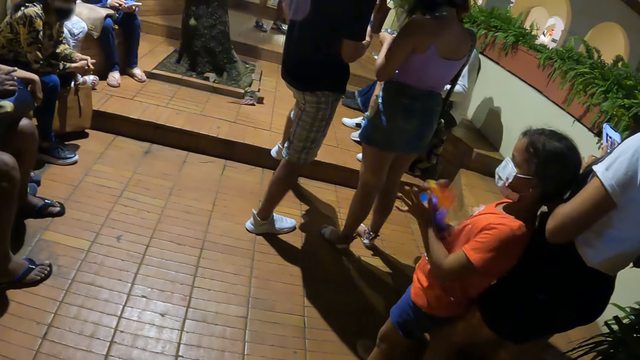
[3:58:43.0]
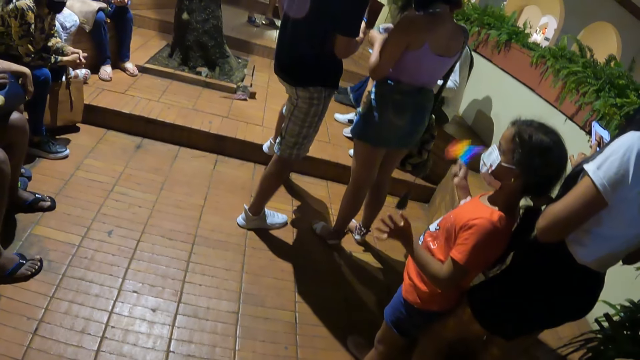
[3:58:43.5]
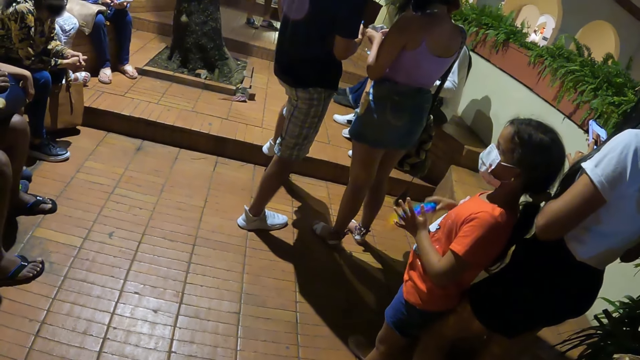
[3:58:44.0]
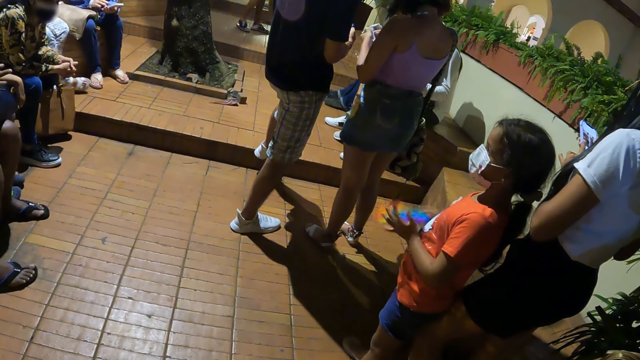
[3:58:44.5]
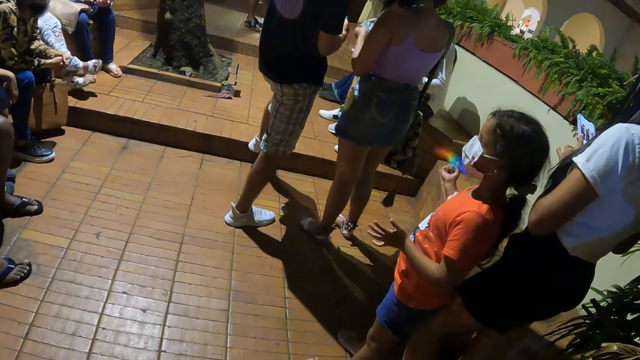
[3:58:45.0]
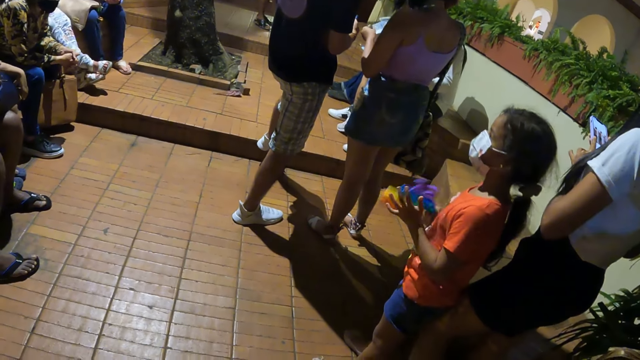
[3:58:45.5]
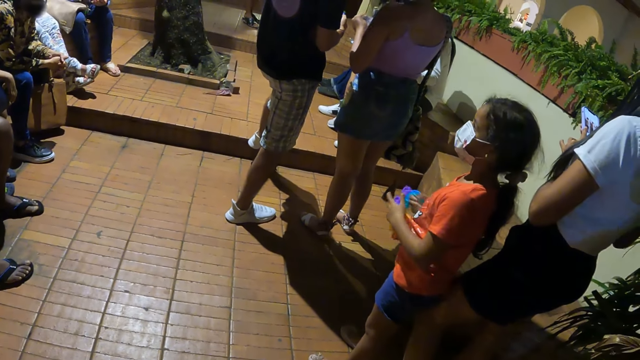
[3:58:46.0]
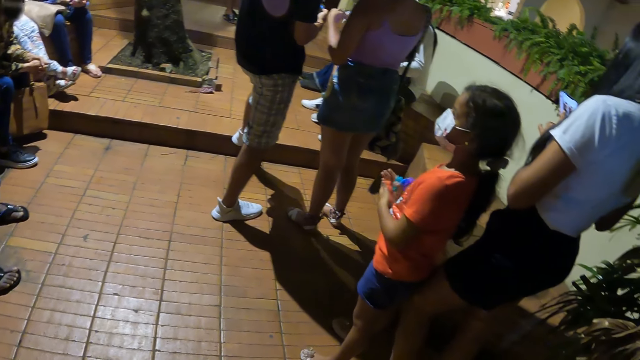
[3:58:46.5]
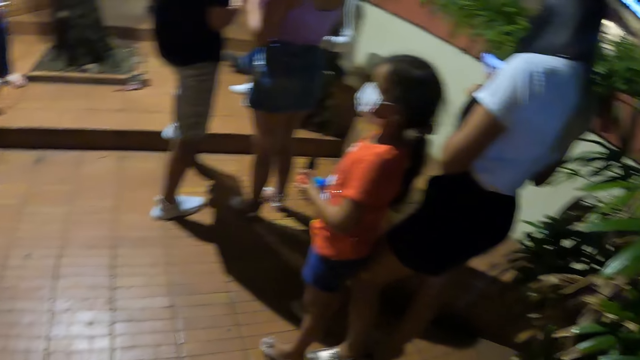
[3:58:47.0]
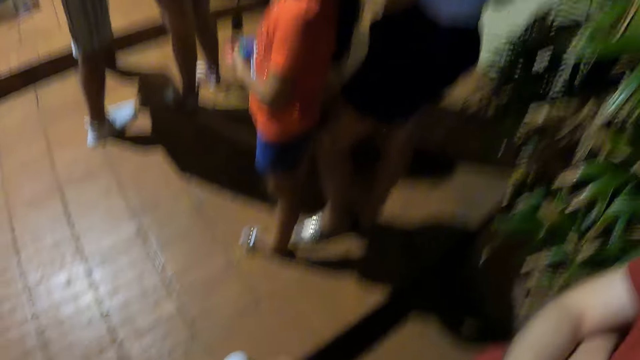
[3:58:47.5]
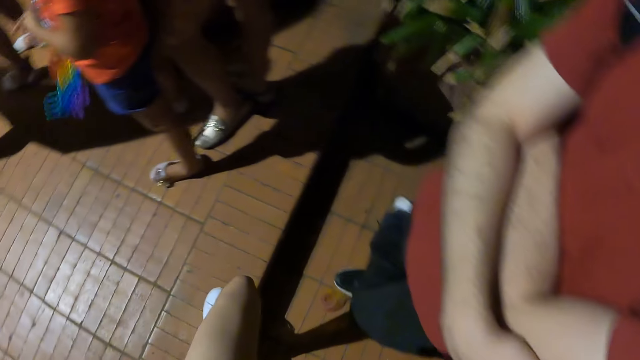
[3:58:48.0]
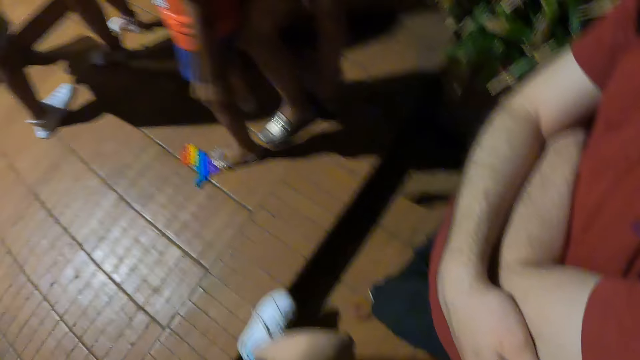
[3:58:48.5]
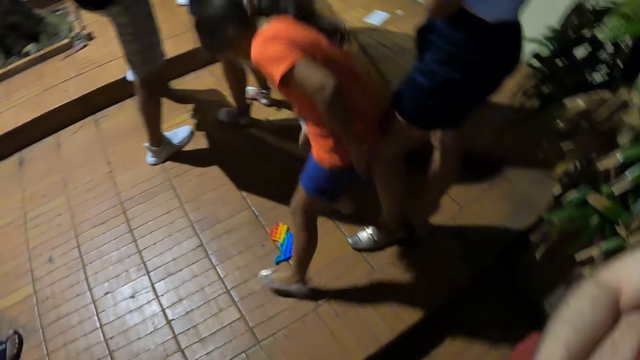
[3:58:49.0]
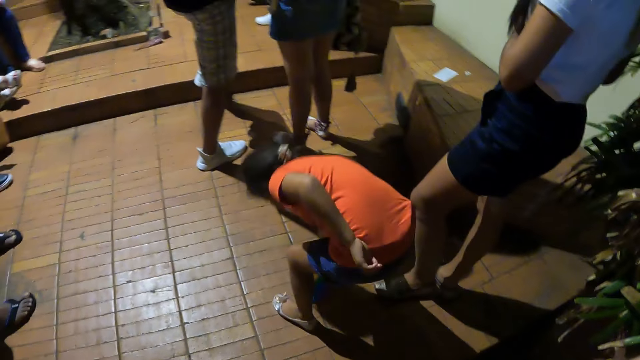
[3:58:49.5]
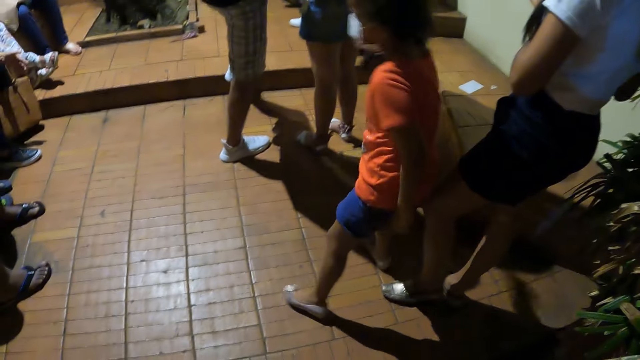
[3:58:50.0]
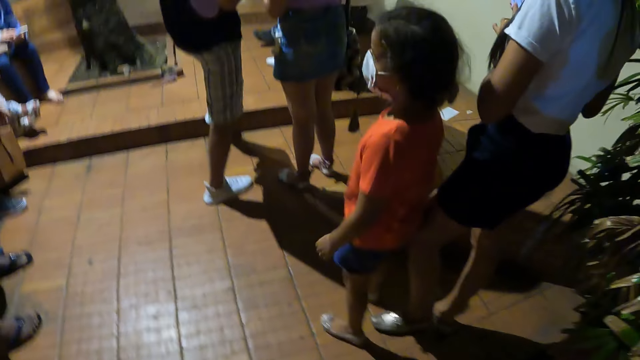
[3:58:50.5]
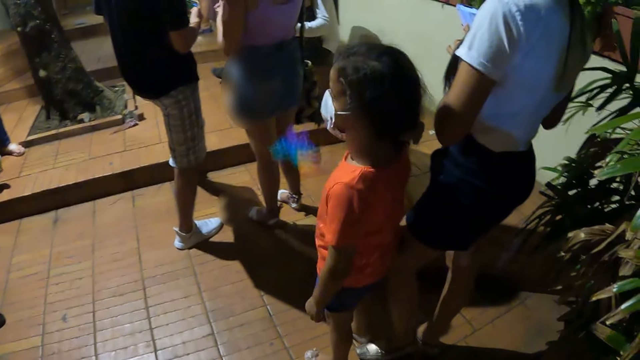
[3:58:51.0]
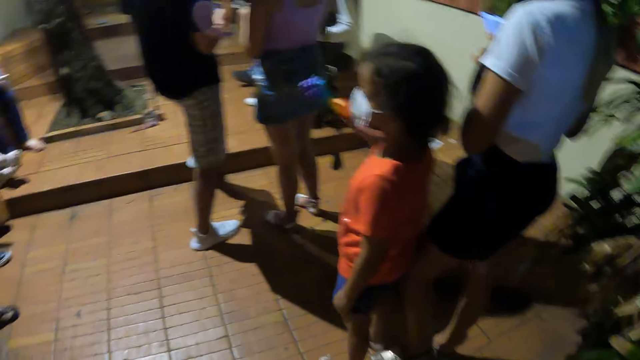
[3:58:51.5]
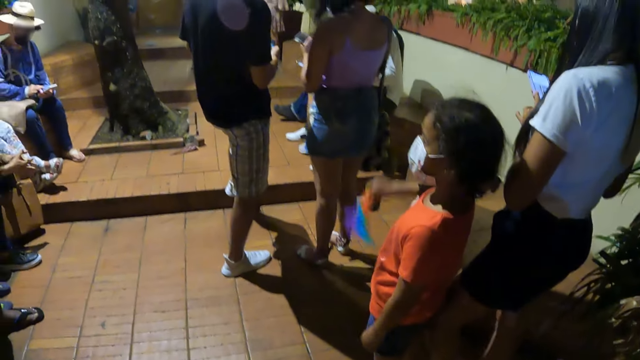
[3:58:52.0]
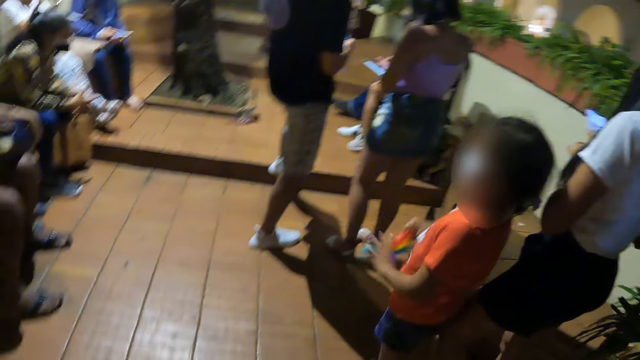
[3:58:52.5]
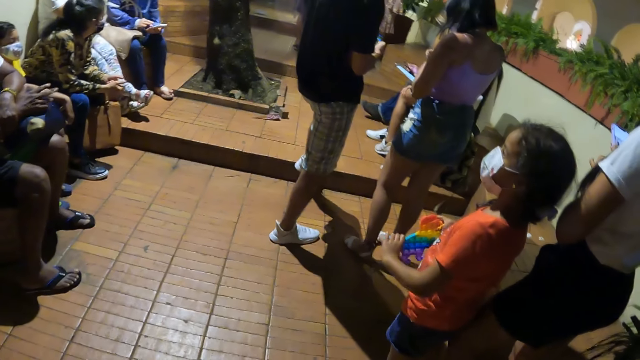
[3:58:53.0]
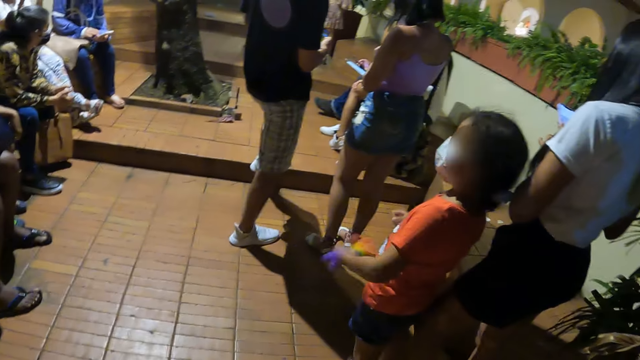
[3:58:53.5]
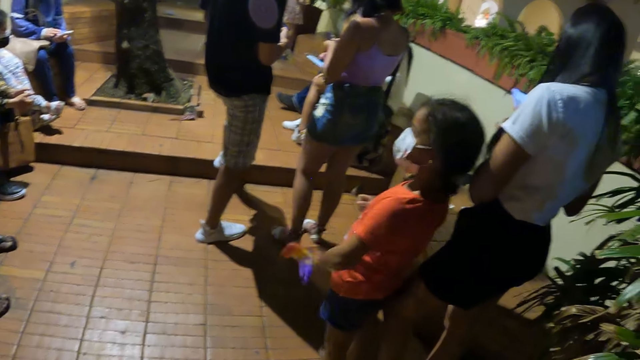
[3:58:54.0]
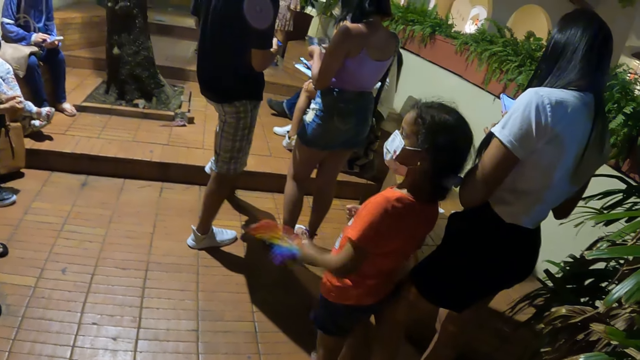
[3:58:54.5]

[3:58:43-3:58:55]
The camera wearer looks at a man. They look at a girl.

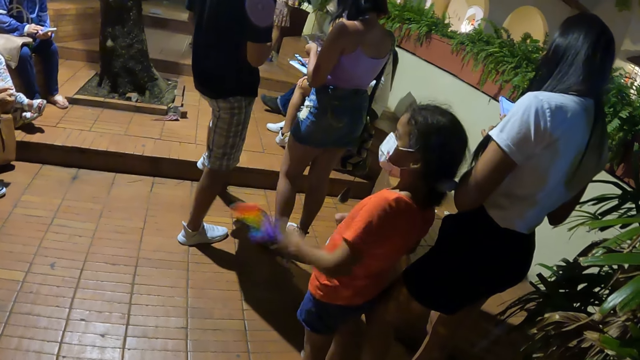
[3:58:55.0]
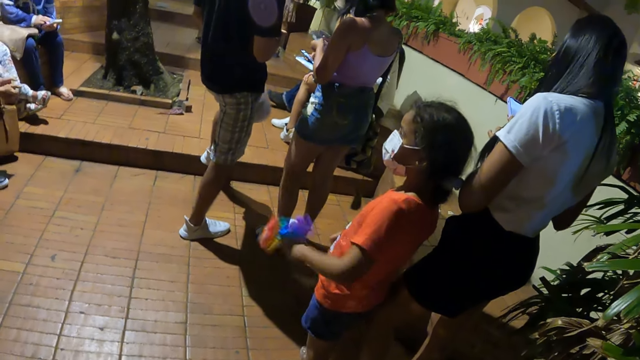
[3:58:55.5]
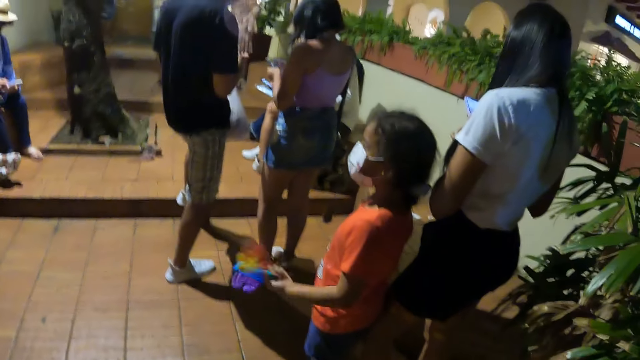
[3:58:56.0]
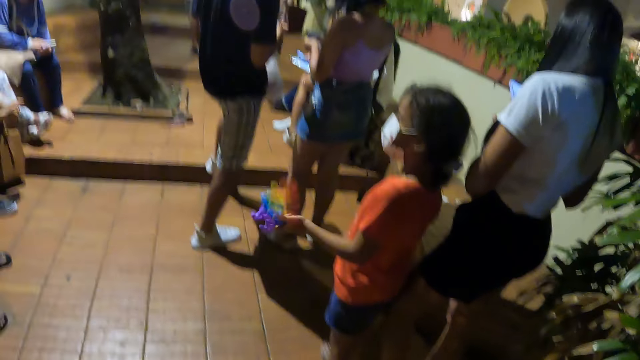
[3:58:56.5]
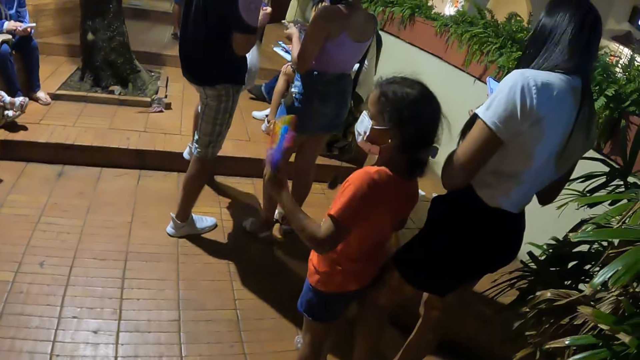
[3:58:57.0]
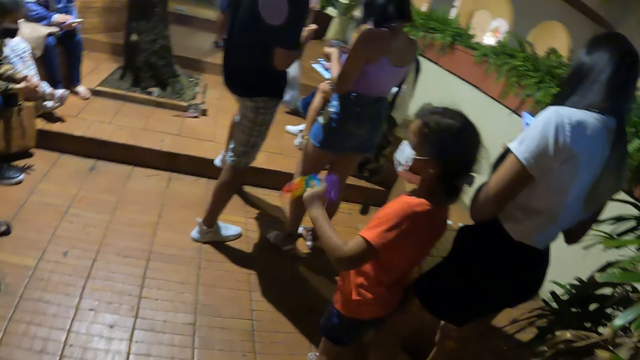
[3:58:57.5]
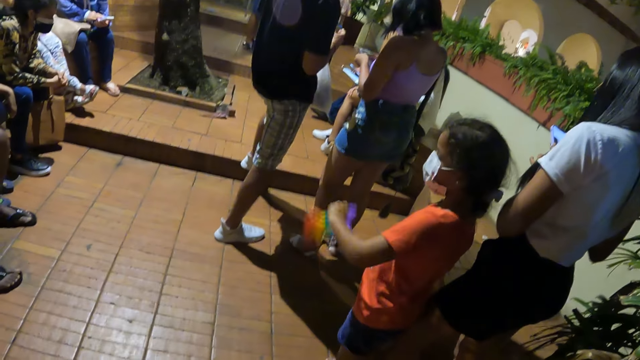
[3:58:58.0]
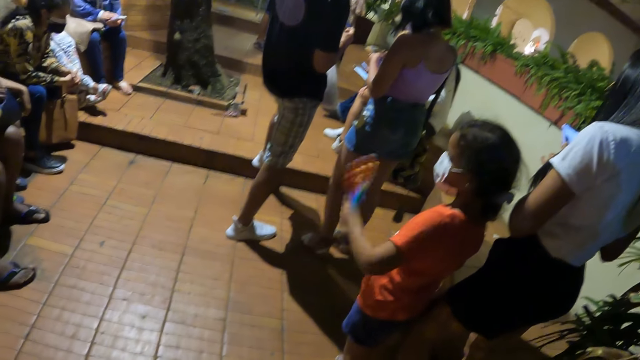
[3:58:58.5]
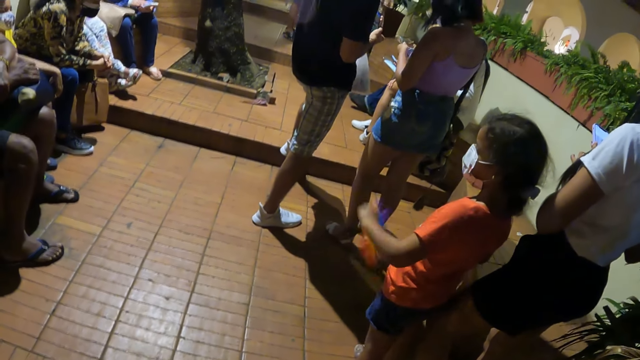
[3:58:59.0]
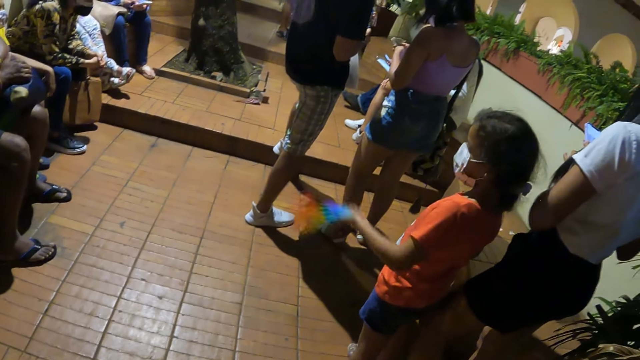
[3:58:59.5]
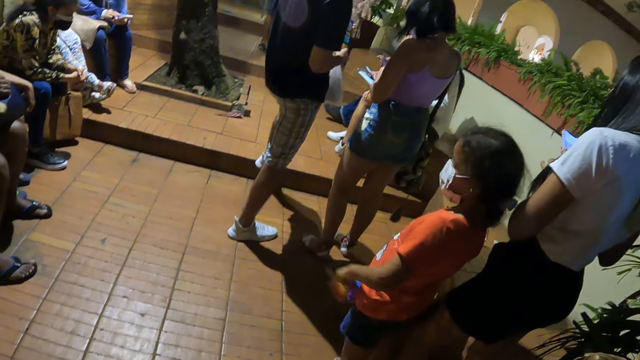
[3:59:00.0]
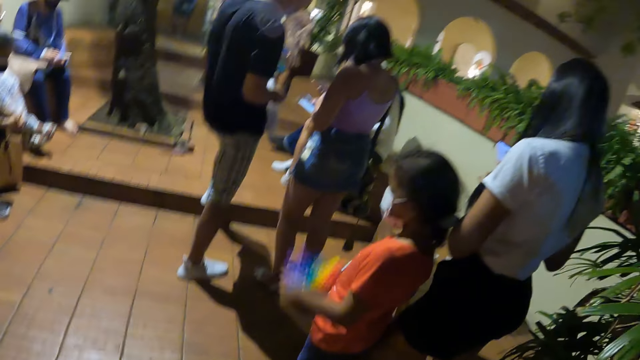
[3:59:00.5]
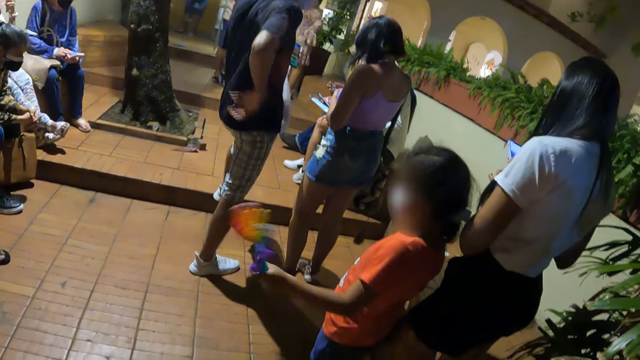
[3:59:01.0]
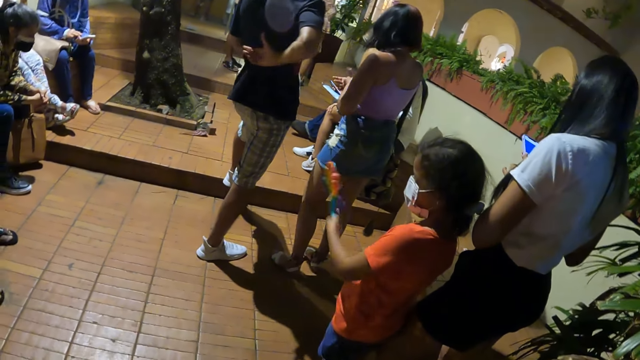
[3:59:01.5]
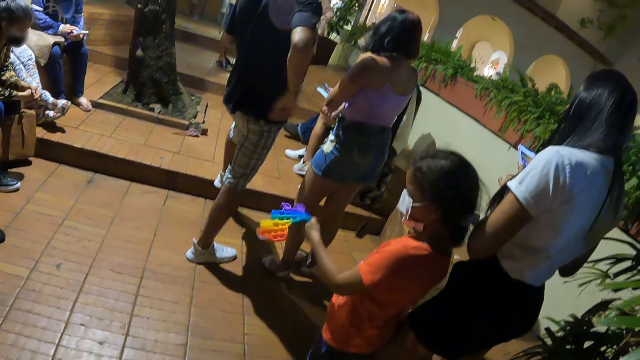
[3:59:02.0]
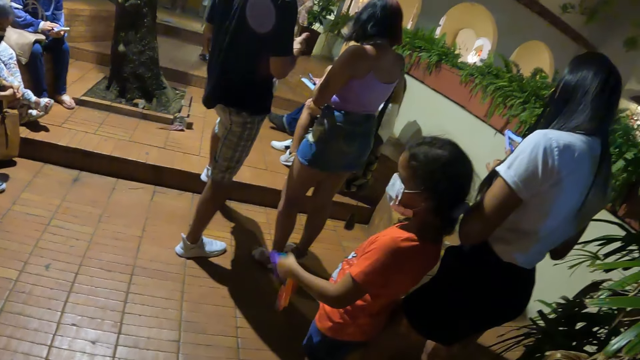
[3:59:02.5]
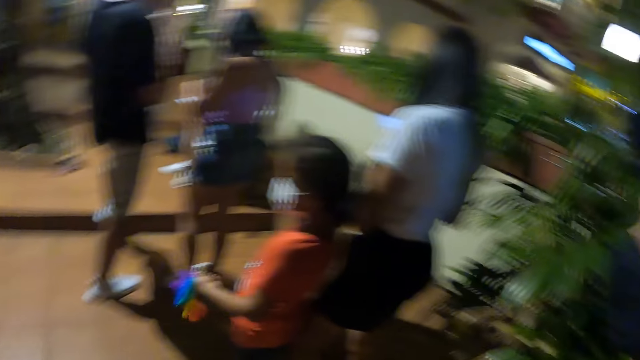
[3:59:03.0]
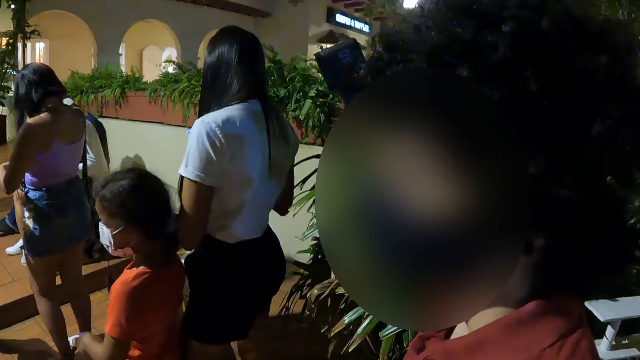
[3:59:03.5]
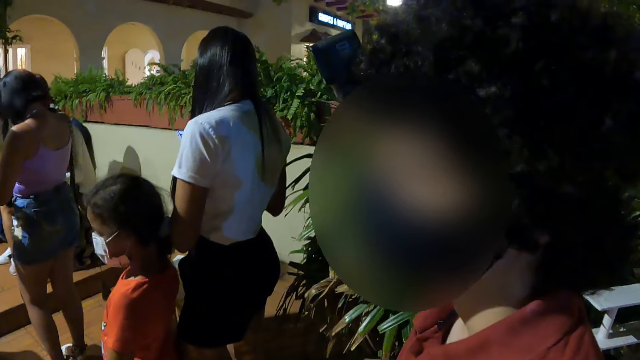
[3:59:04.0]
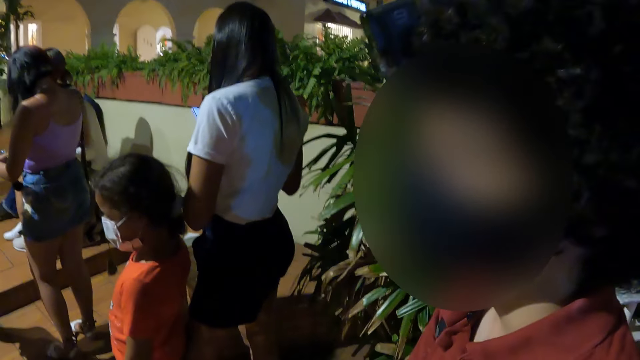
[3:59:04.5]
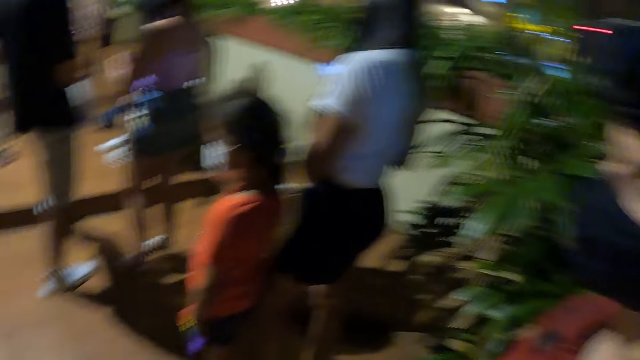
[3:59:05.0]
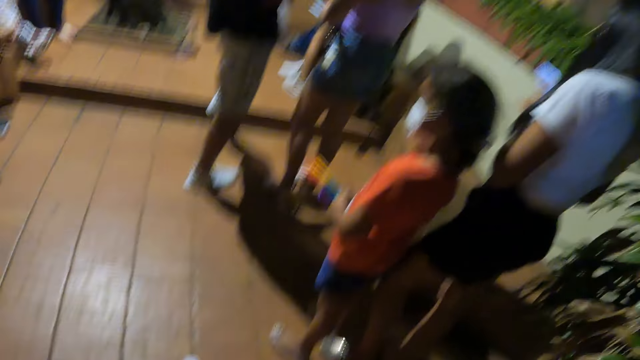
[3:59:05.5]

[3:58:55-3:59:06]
The camera wearer looks at a man.
